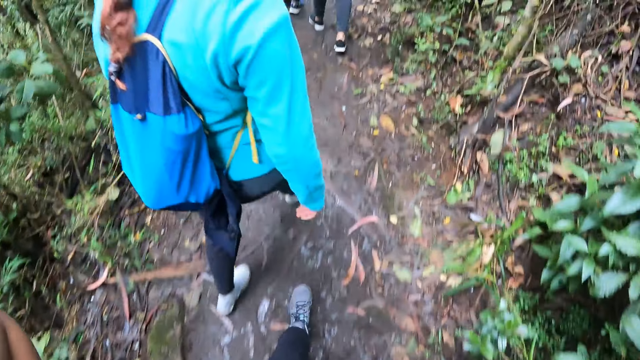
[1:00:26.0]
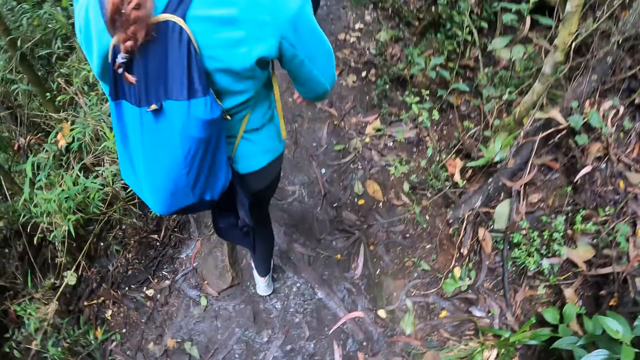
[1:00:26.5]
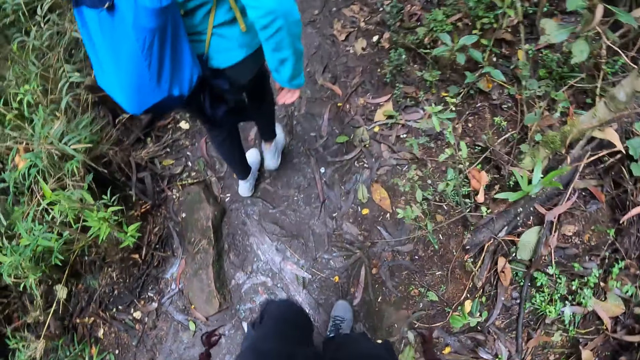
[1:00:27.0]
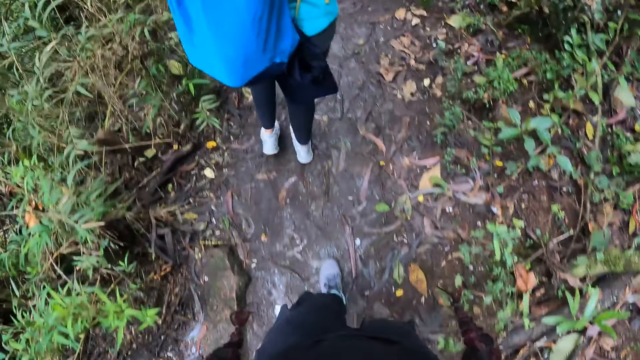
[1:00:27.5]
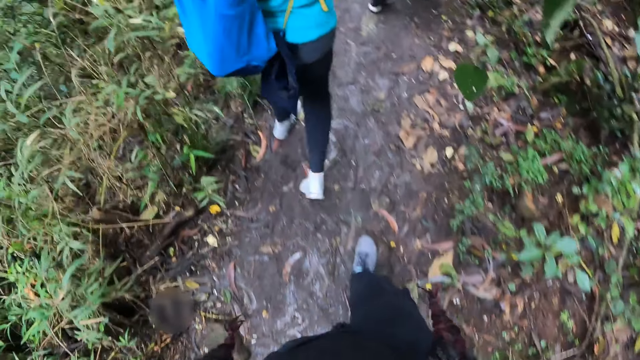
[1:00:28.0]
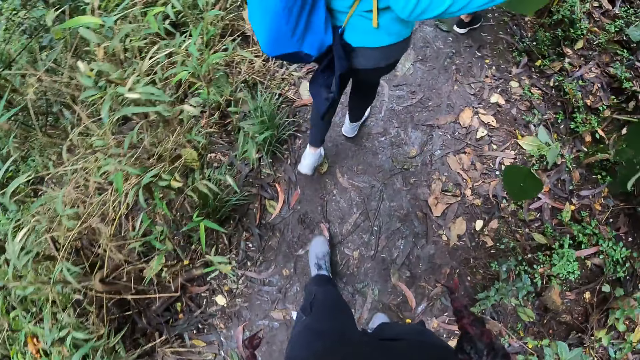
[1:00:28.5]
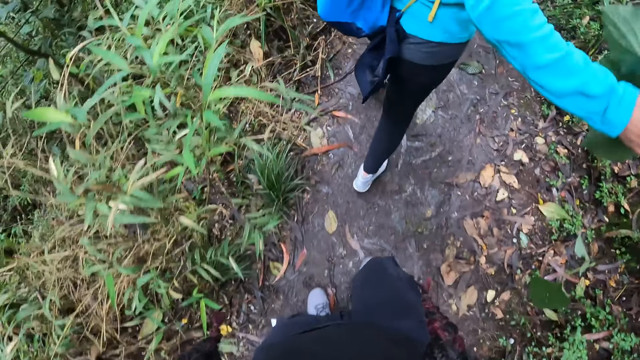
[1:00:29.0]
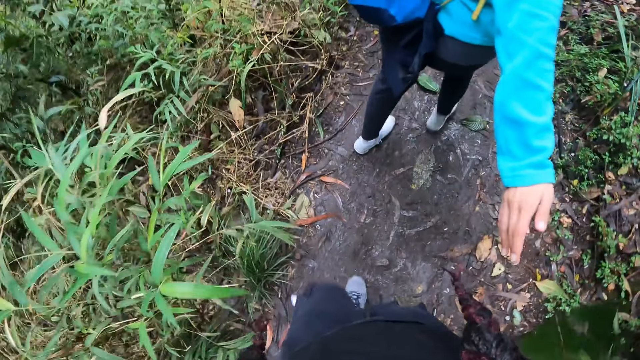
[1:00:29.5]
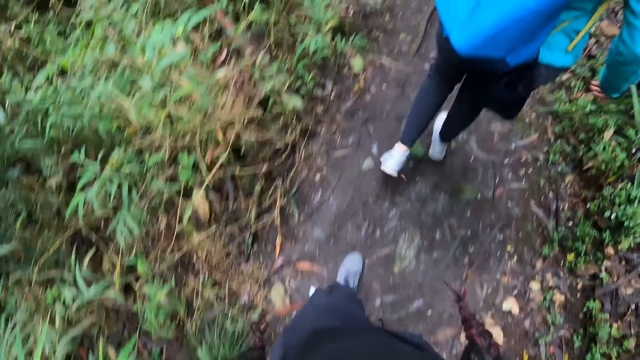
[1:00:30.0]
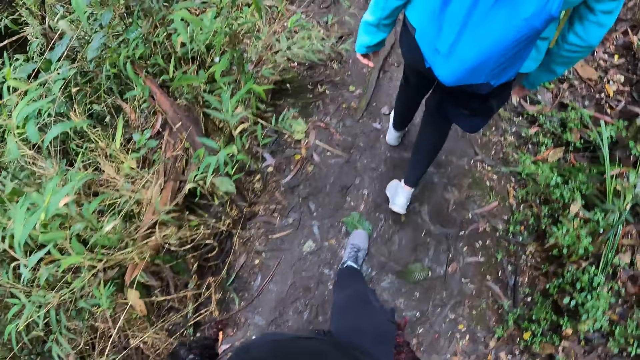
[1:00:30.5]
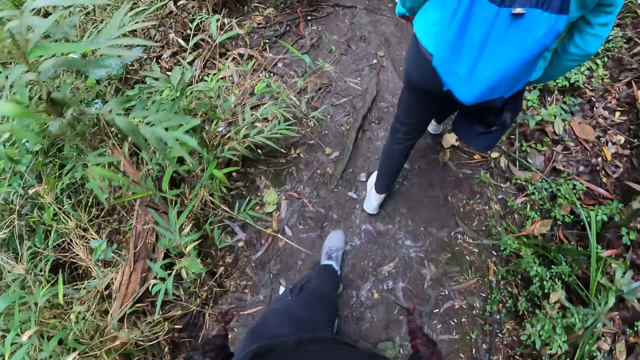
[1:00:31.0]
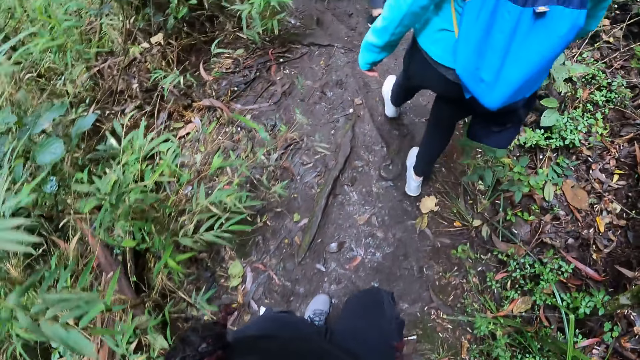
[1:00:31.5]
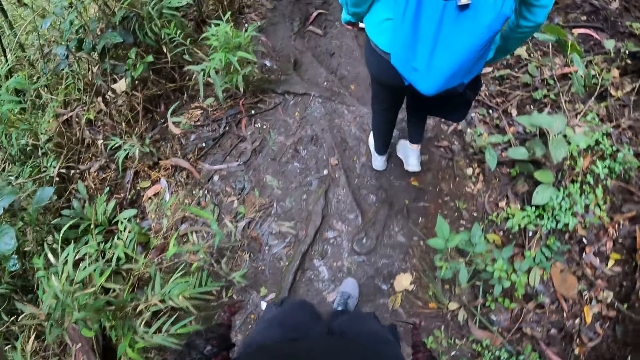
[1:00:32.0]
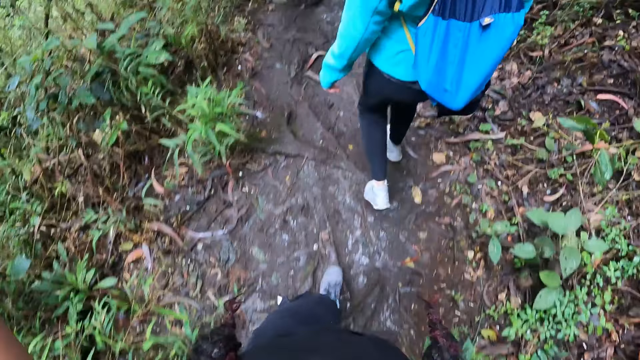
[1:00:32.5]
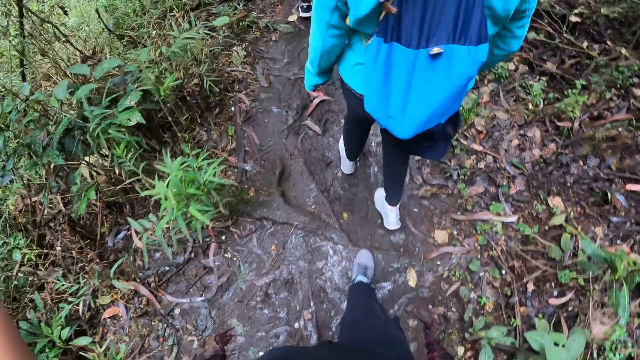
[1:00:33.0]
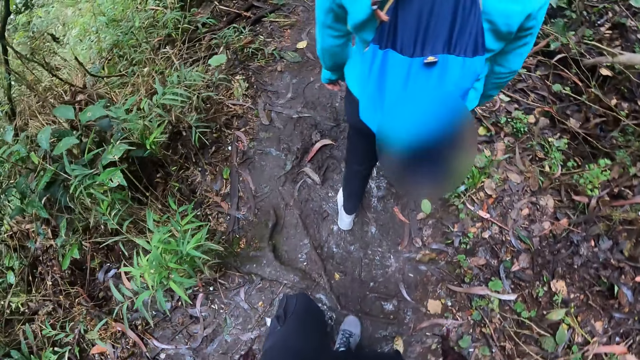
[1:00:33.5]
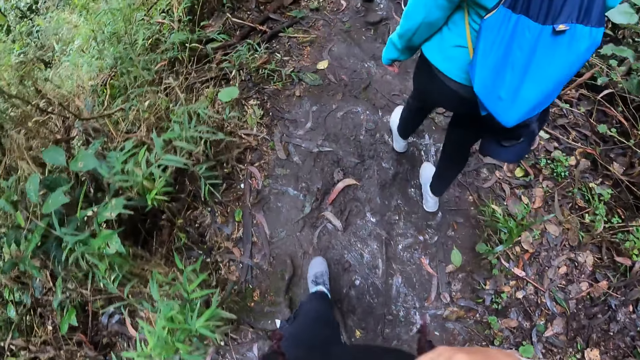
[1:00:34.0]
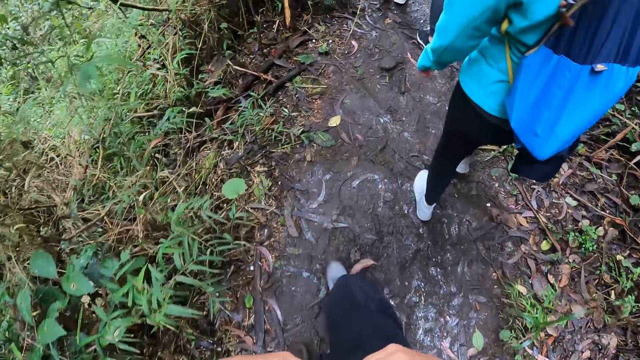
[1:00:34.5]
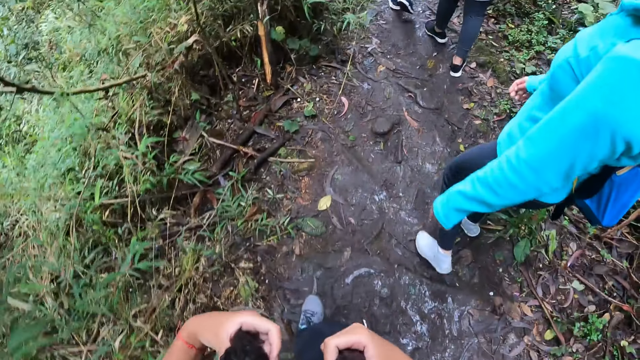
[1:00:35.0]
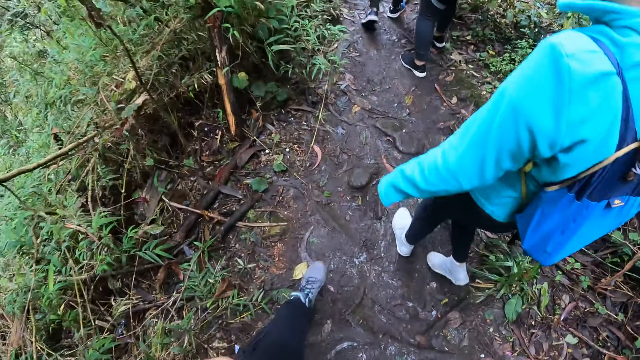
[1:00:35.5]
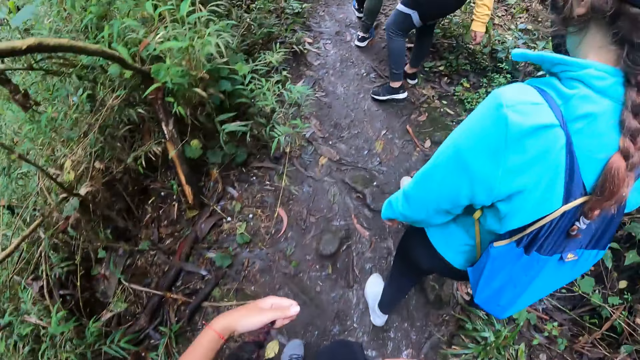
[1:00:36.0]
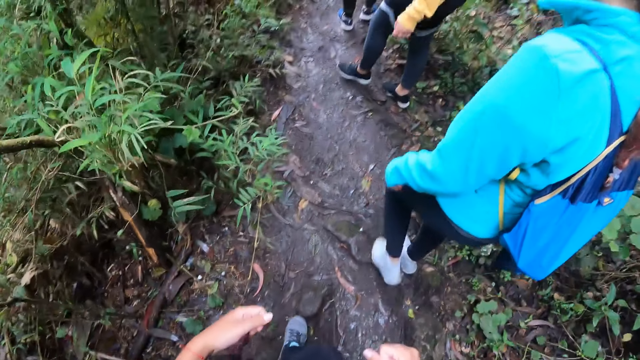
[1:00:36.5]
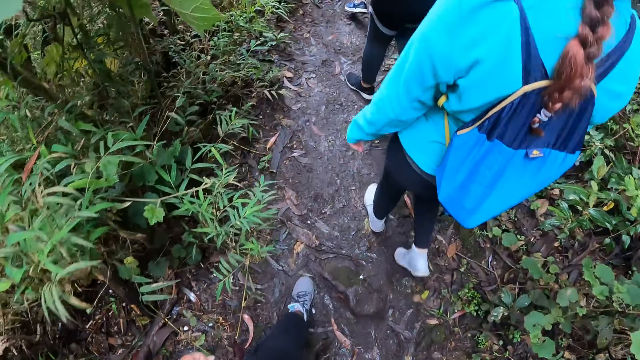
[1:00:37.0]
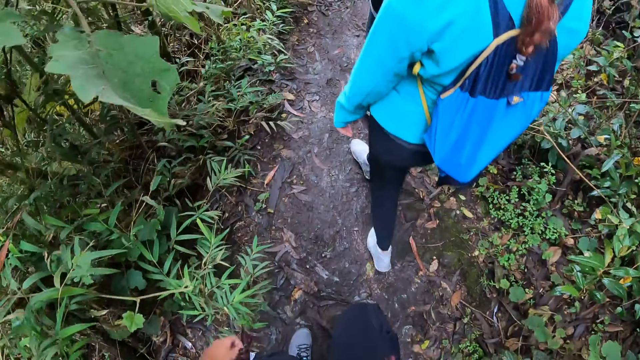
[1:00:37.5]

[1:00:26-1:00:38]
A woman touches a tree with her right hand. The camera wearer holds her hair with both hands.

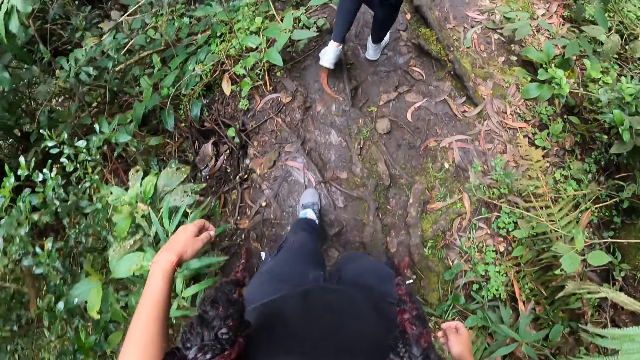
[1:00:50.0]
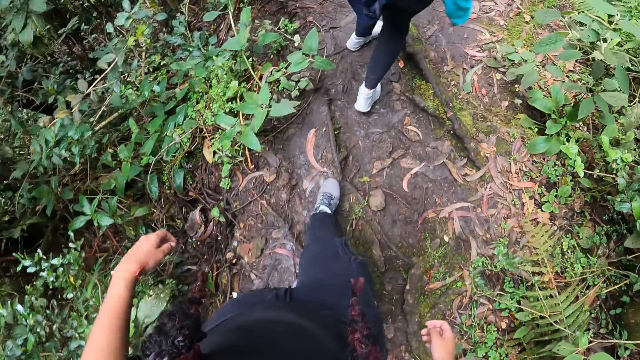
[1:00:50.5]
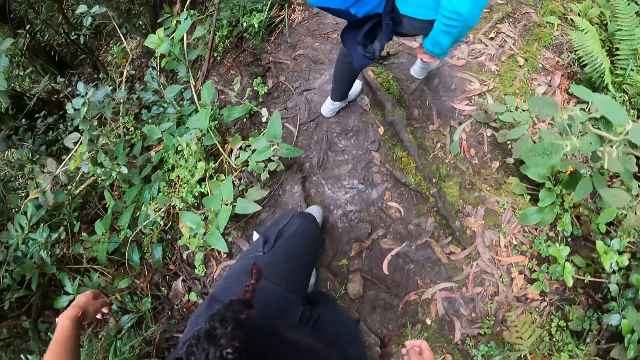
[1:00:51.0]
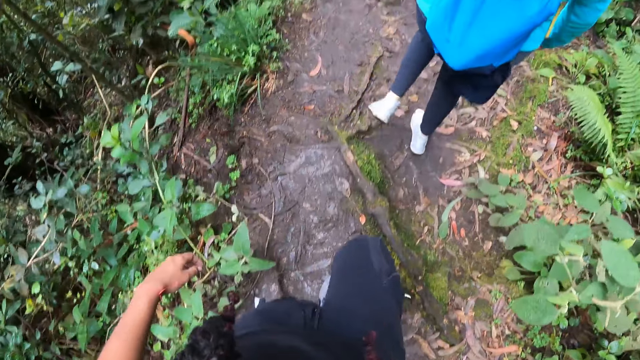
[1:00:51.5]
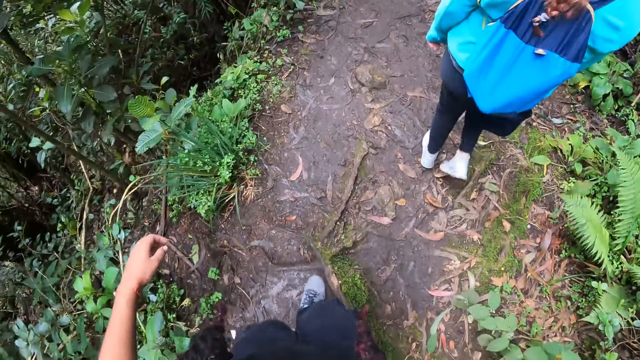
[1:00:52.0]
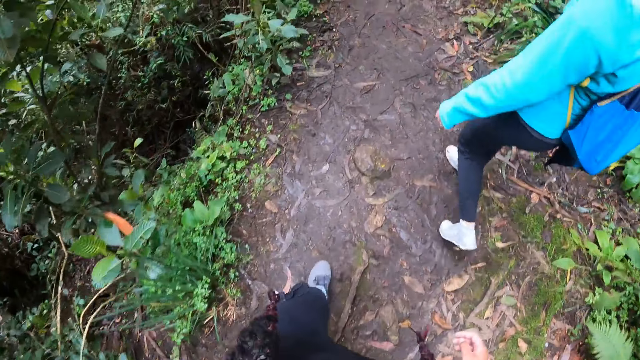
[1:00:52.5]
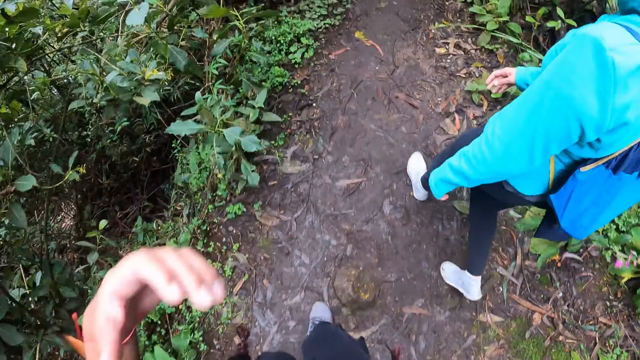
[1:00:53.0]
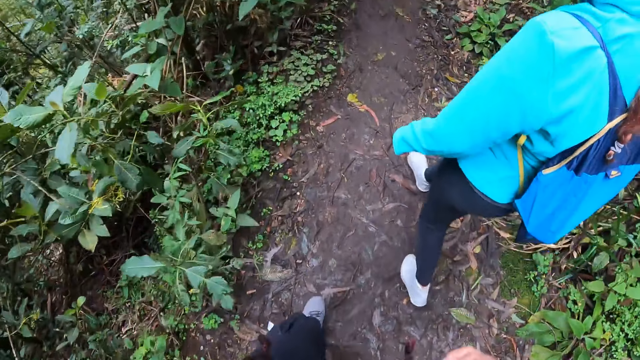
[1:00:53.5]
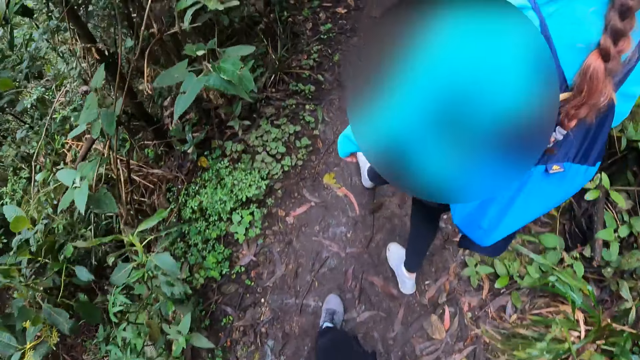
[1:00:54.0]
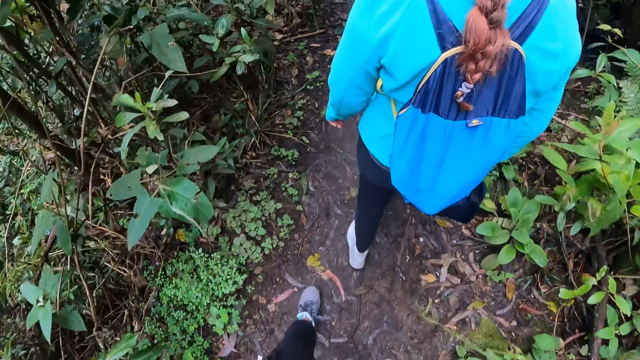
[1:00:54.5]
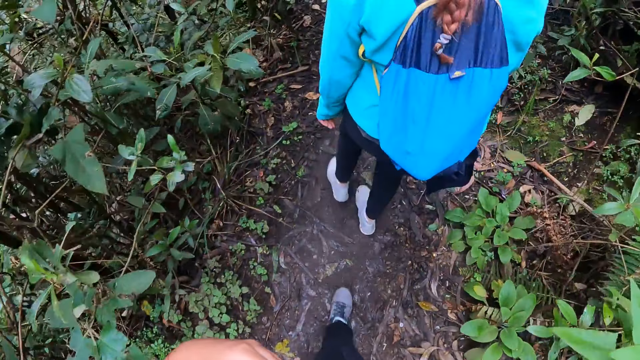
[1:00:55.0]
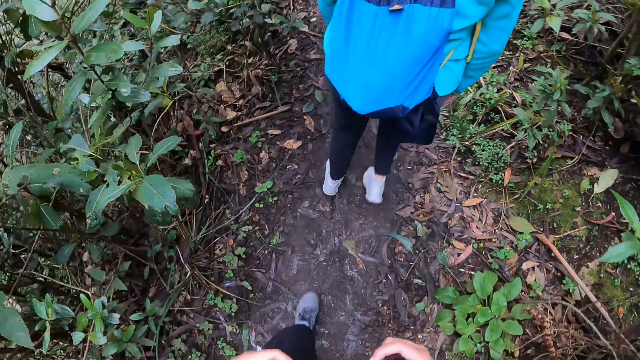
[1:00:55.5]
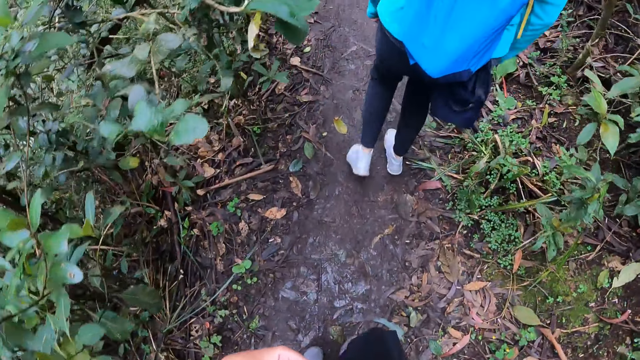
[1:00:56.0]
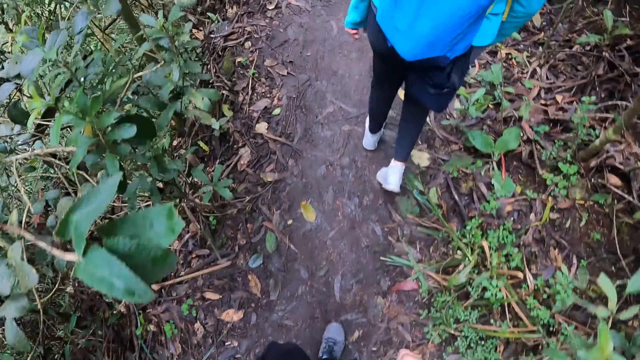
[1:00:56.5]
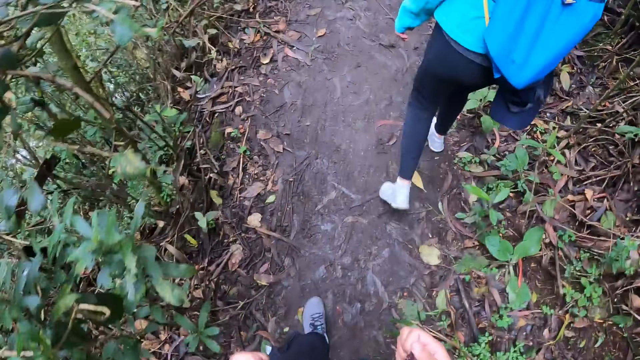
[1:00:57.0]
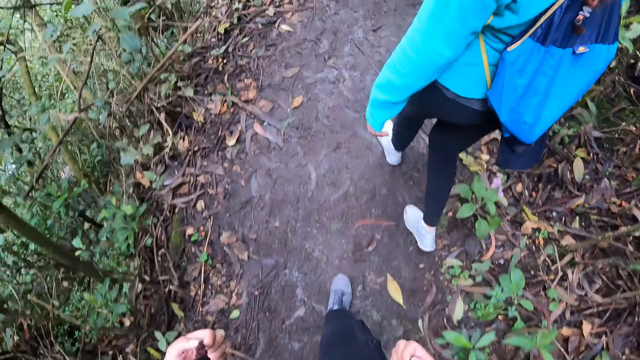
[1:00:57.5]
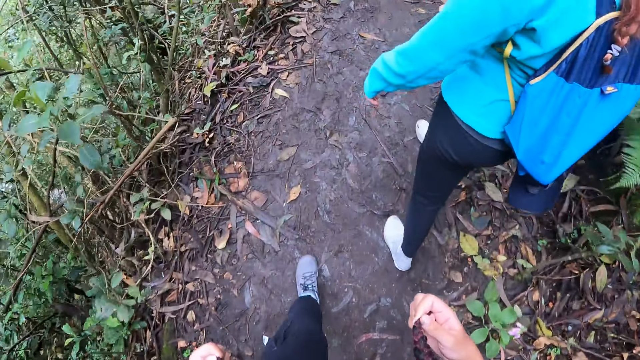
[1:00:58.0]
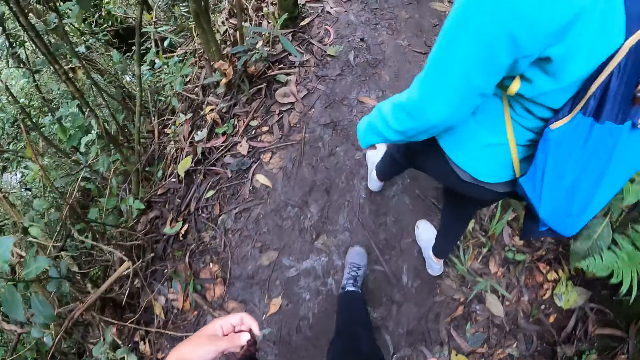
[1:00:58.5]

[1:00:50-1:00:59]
The camera wearer holds her hair with her left hand. She holds her hair with her right hand.
